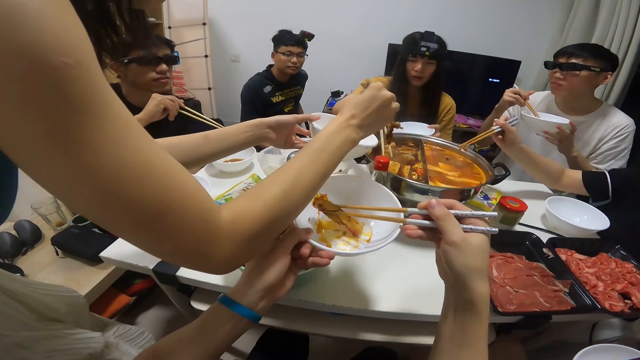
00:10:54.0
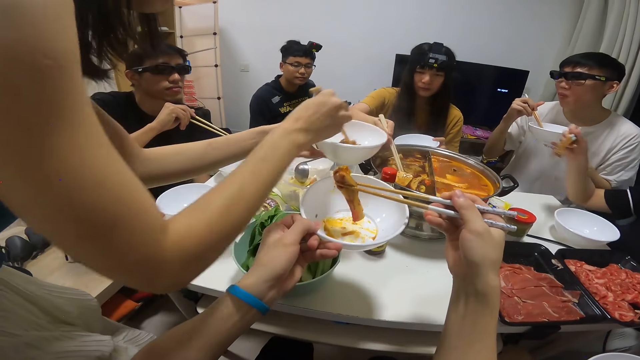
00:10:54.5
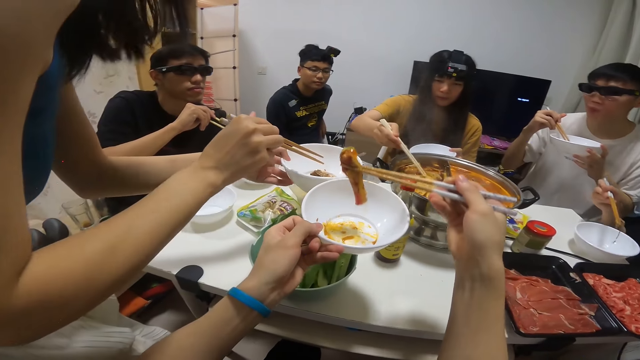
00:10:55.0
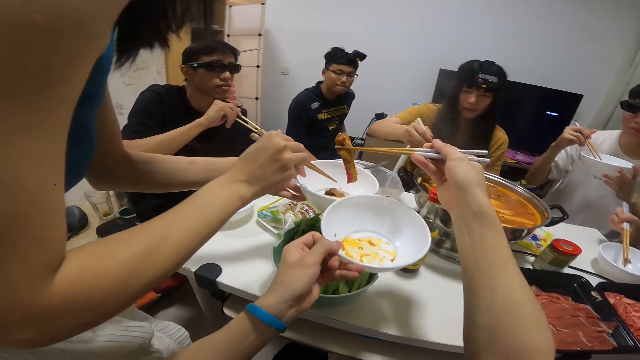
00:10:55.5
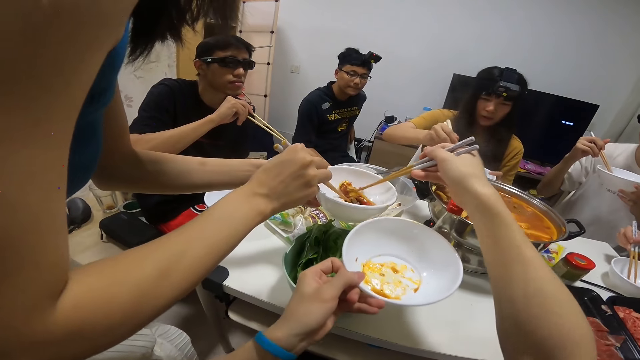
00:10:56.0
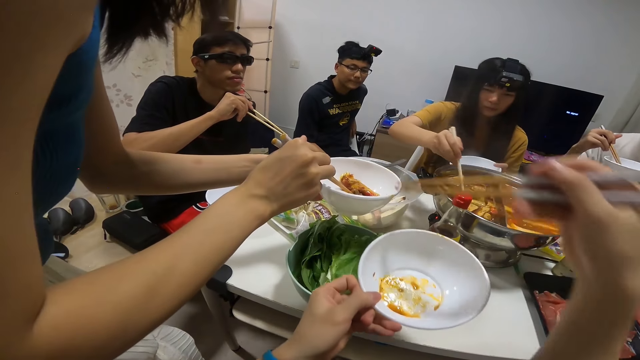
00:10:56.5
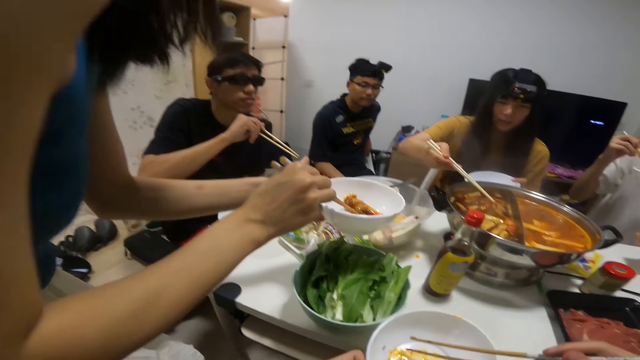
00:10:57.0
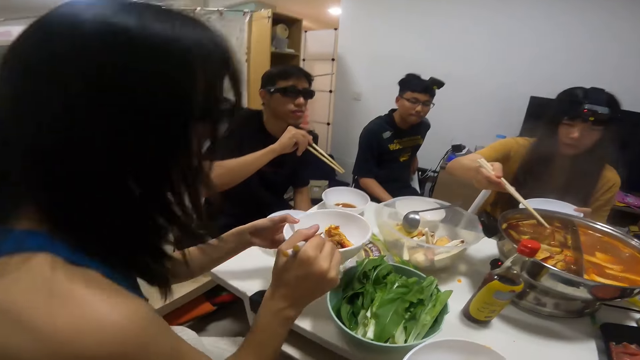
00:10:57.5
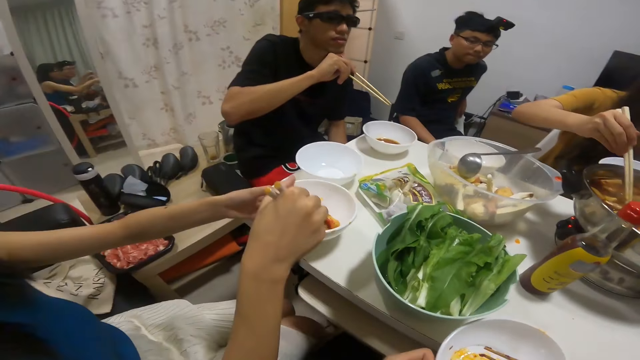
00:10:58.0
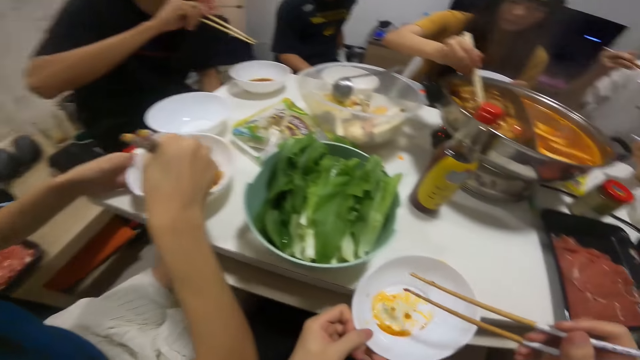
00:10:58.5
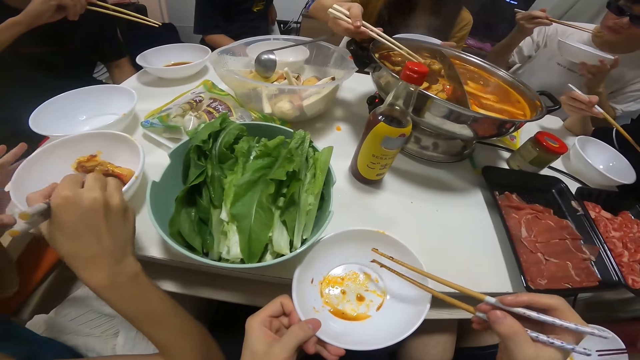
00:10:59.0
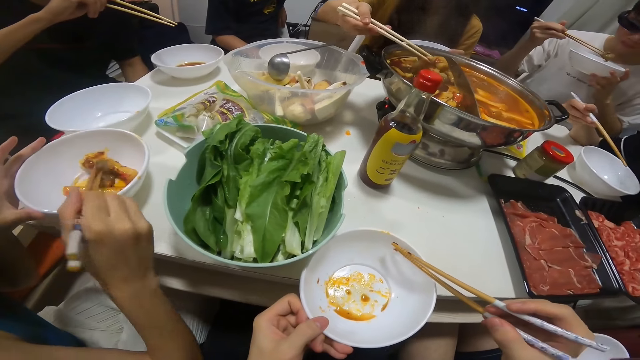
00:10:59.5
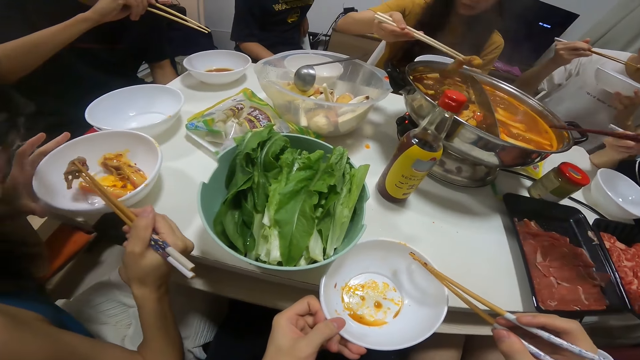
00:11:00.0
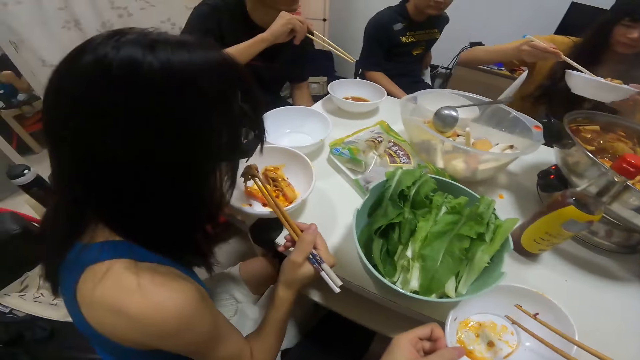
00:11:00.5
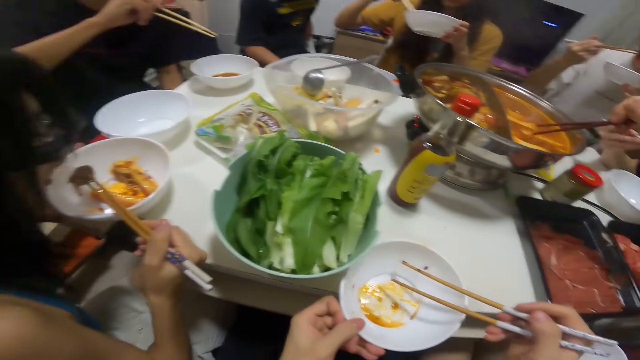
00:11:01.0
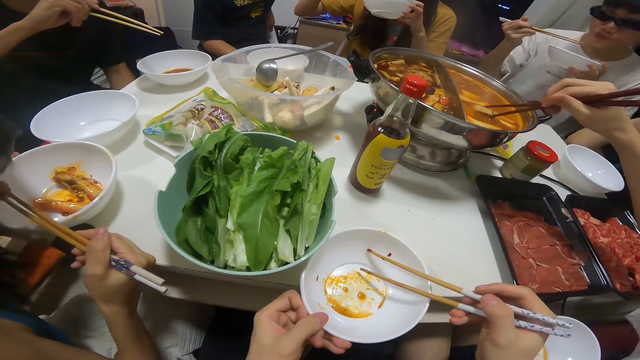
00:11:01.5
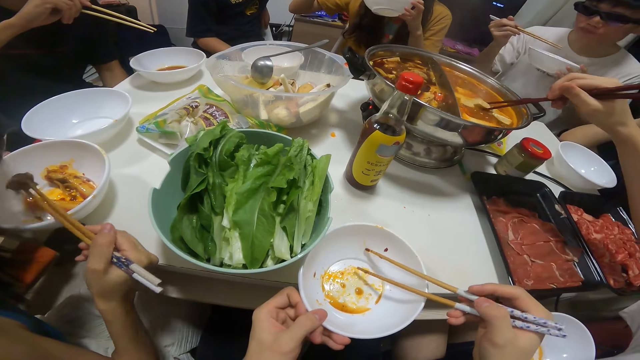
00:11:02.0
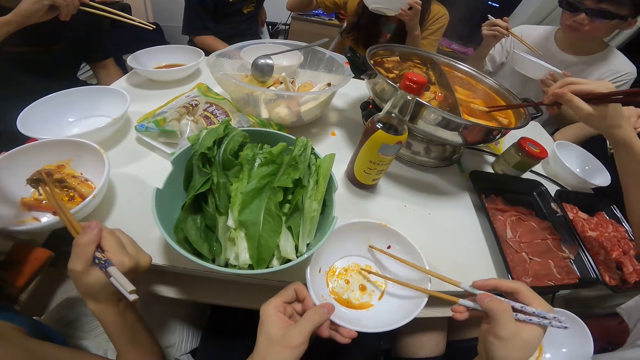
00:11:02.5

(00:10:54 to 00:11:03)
A woman dips her chopsticks in her right hand into the bowl of soup on the table. The camera wearer picks up the pepper in his plate with his chopsticks in his right hand. Another woman drops the meat into her plate with the chopsticks in her right hand. The camera wearer drops the pepper into a third woman's plate in her left hand with the chopsticks in his right hand. The second woman eats the meat in her plate with the chopsticks in her right hand. The third woman drops her plate in her left hand on the table. The first woman picks a sausage from the bowl of soup on the table with the chopstick in her right hand. The third woman eats the meat in her plate with the chopsticks in her right hand. A man dips his chopsticks in his right hand into the bowl of soup on the table. The camera wearer holds the chopsticks with his right hand. The first woman drops the sausage into her plate in her left hand with the chopsticks in her right hand.

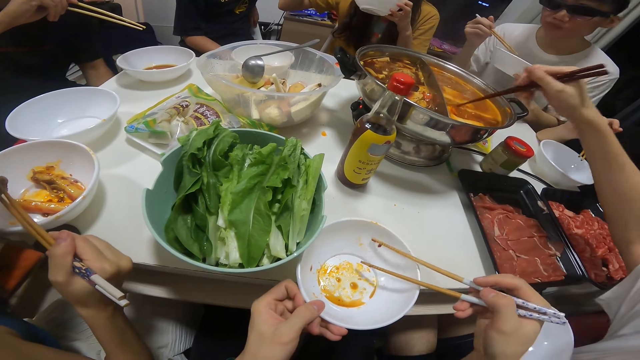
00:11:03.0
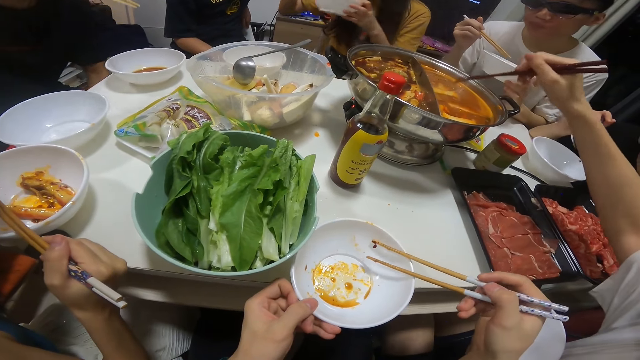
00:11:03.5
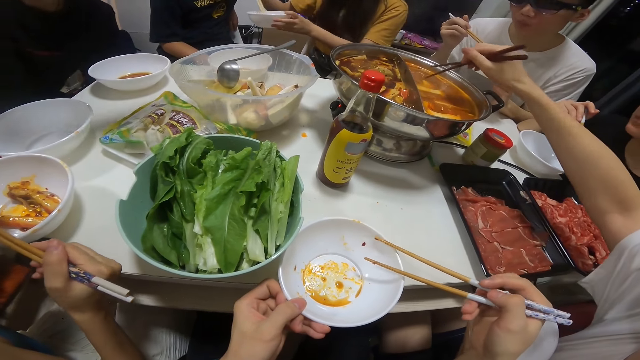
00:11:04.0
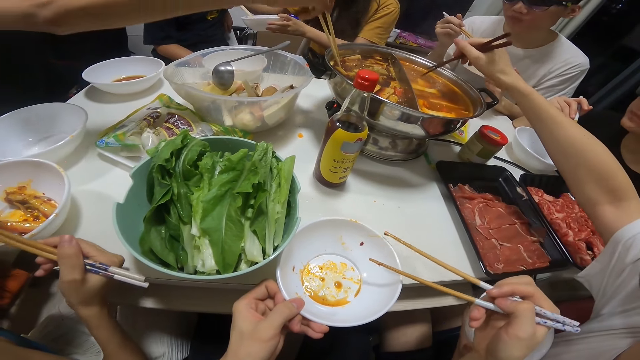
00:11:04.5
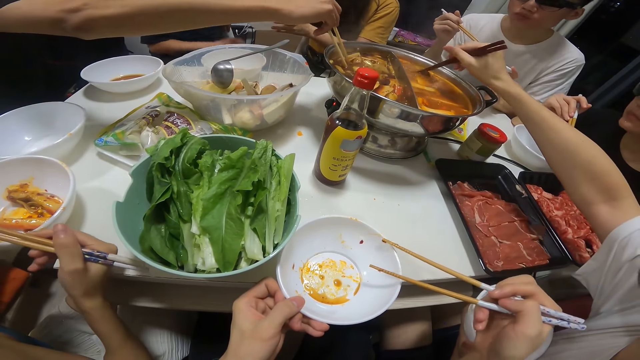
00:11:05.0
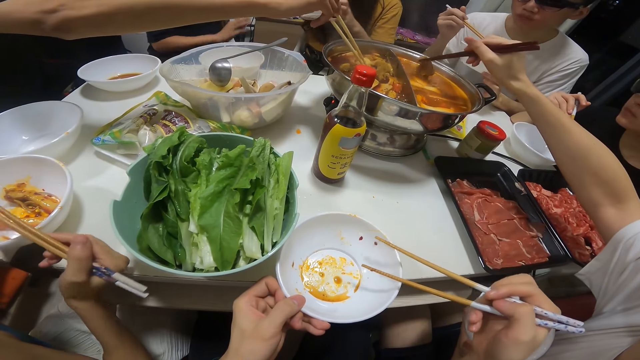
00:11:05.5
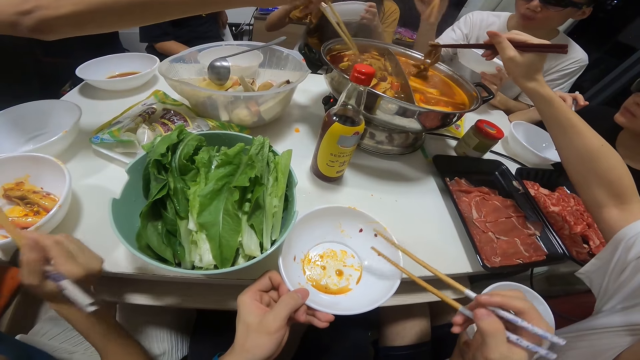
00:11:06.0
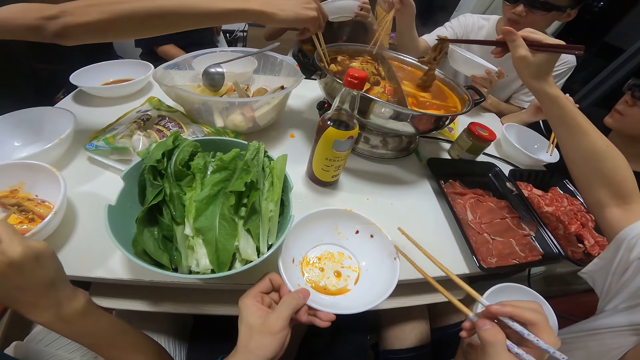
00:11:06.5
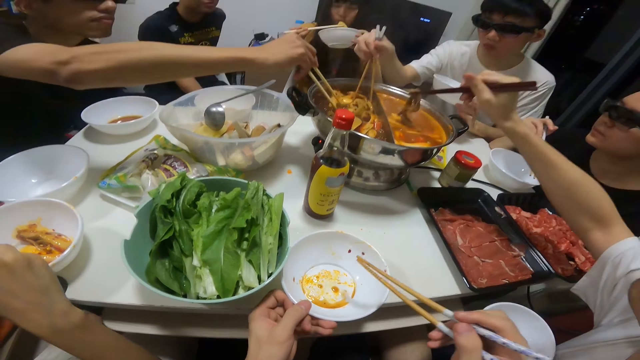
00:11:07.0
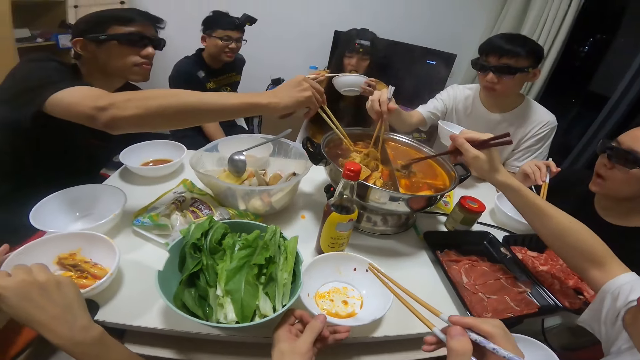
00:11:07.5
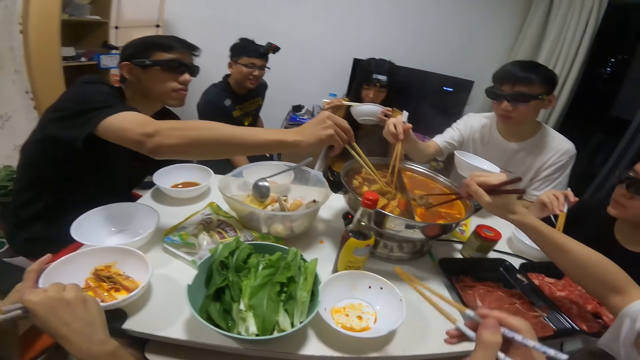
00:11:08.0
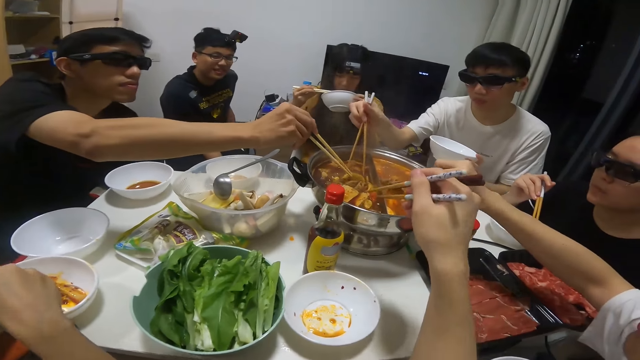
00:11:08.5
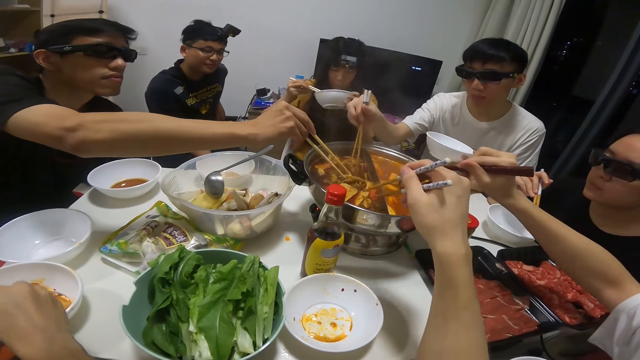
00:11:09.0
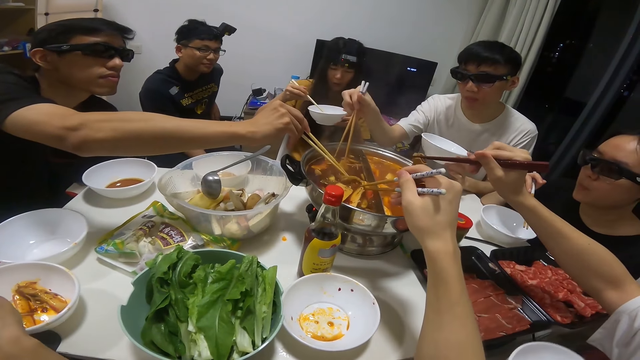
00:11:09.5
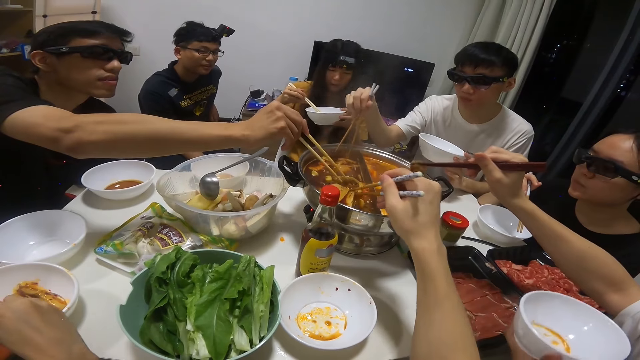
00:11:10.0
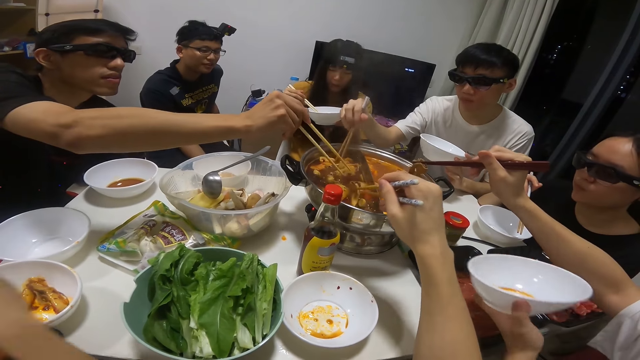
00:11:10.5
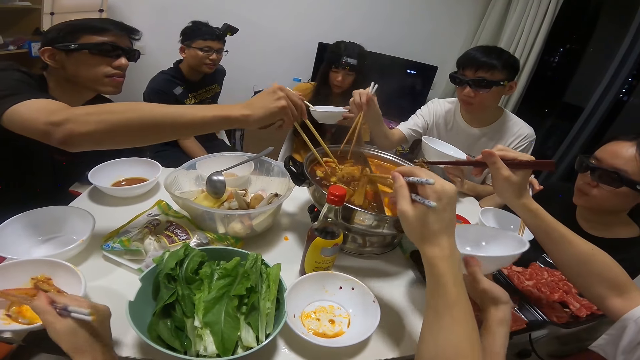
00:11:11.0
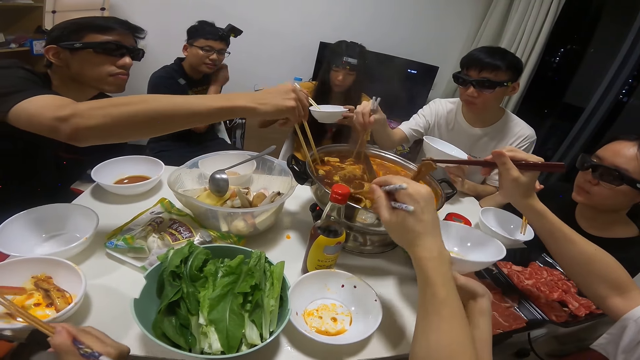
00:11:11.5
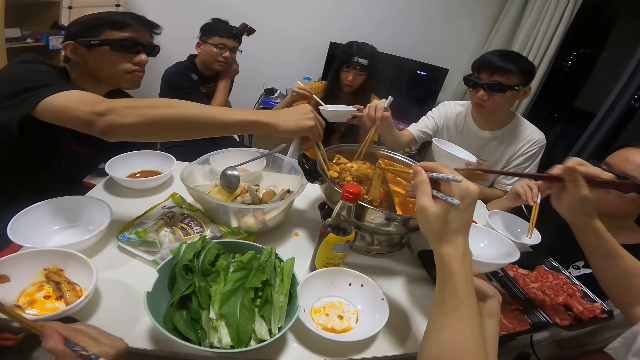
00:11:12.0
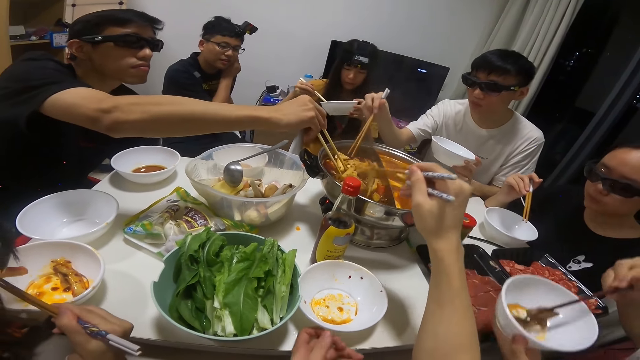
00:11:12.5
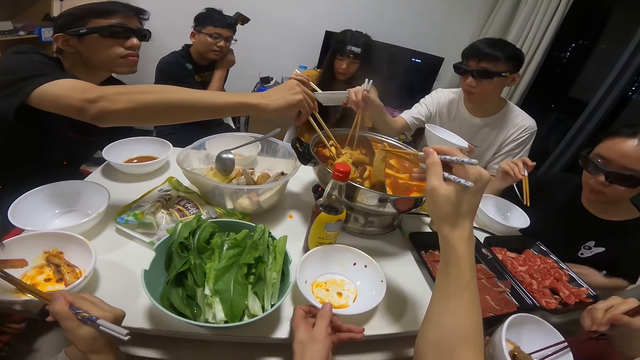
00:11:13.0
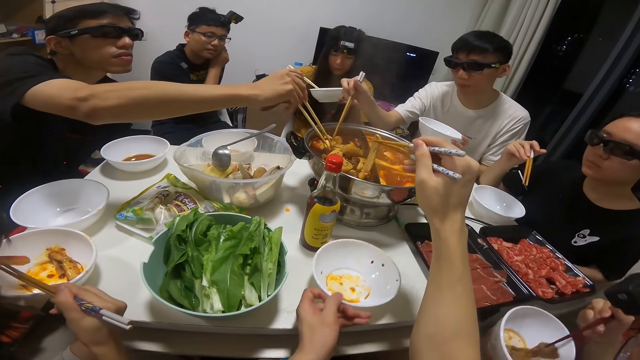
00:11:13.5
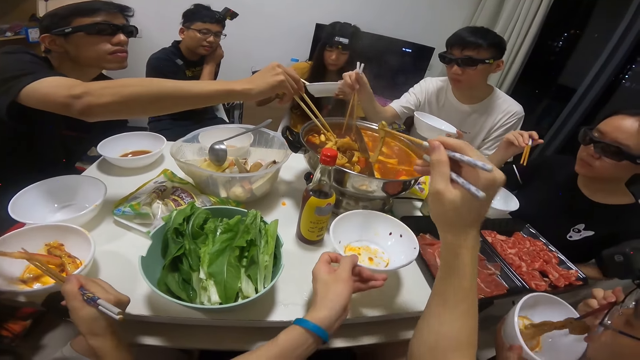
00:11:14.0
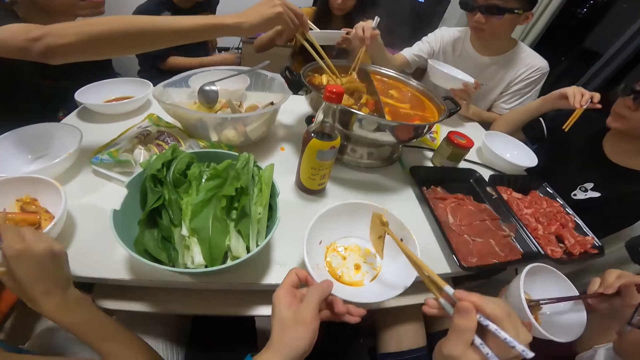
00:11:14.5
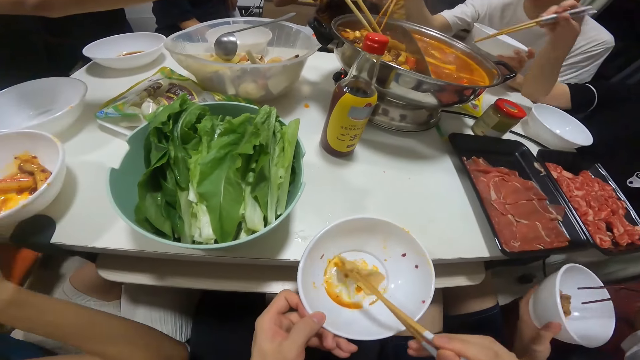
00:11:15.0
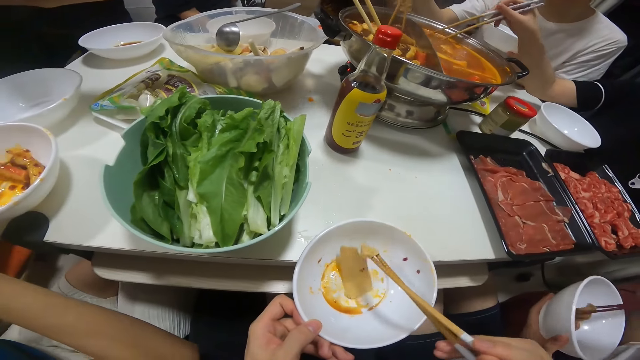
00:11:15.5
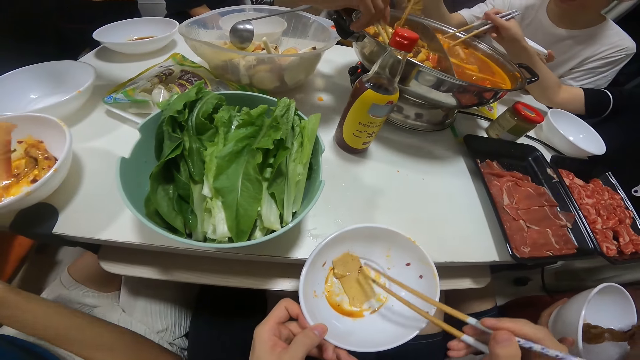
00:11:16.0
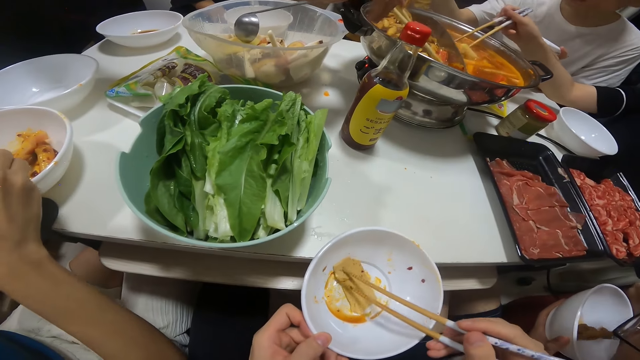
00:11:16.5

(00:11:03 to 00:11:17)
A man dips his chopsticks in his right hand into the bowl of soup on the table. Another man picks up meat from the bowl of soup on the table with the chopsticks in his right hand. A third man dips his chopsticks in his right hand into the bowl of soup on the table. A woman eats the sausage in her plate with the chopsticks in her right hand. The camera wearer drops his plate in his left hand on the table. Another woman eats the pepper in her plate with the chopsticks in her right hand. The camera wearer picks a mushroom from the bowl of soup on the table with the chopsticks in his right hand. The second man drops the meat into his plate in his left hand with the chopsticks in his right hand. The camera wearer raises his plate from the table with his left hand. The second man eats the meat in his plate with the chopsticks in his right hand. The camera wearer drops the mushroom into his plate in his left hand with the chopsticks in his right hand. A third woman dips her chopsticks in her right hand into the bowl of soup on the table.
